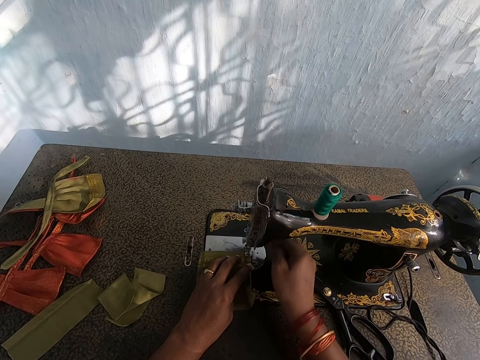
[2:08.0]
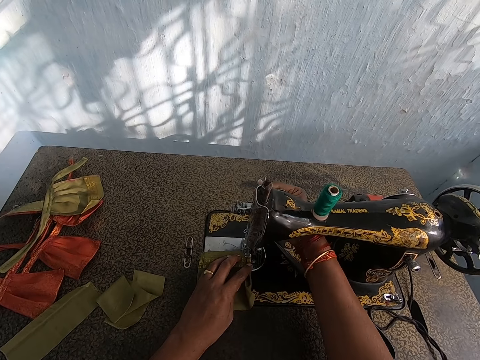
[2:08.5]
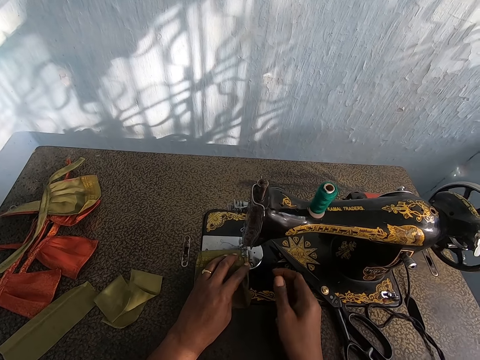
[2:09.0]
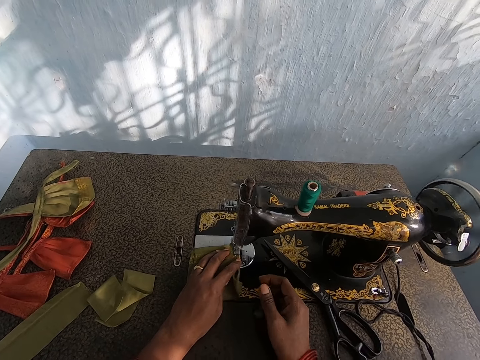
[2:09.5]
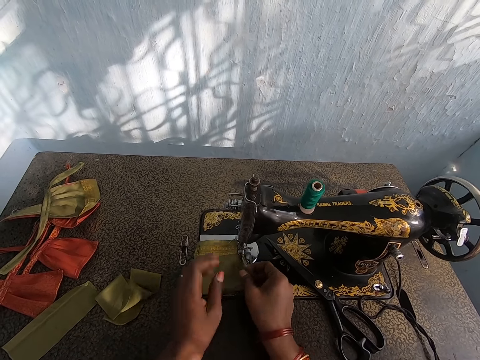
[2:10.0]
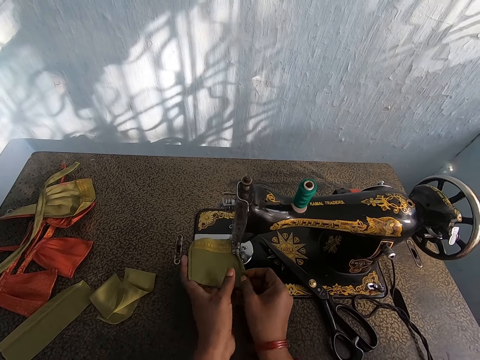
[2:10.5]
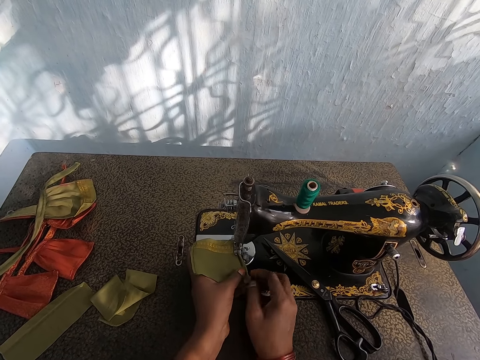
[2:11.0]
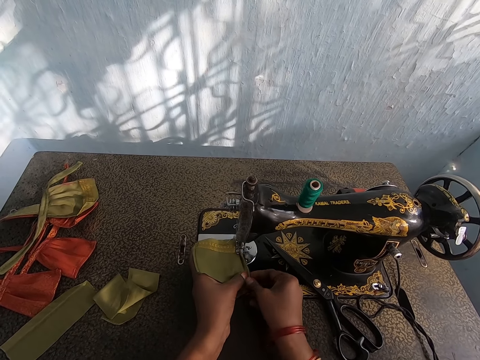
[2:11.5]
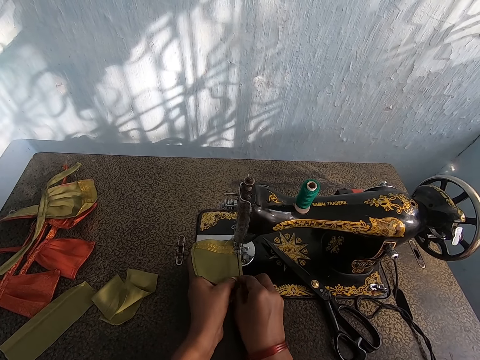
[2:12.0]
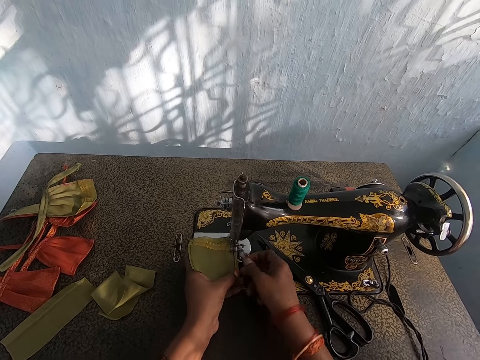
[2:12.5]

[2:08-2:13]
The camera wearer adjusts the sewing machine. They sew the piece of cloth on the sewing machine. They fold the piece of cloth.

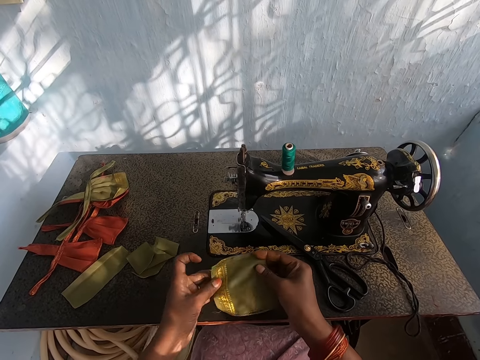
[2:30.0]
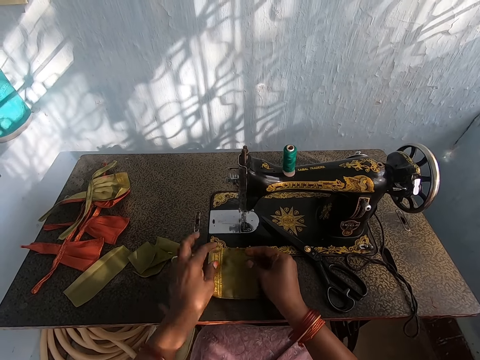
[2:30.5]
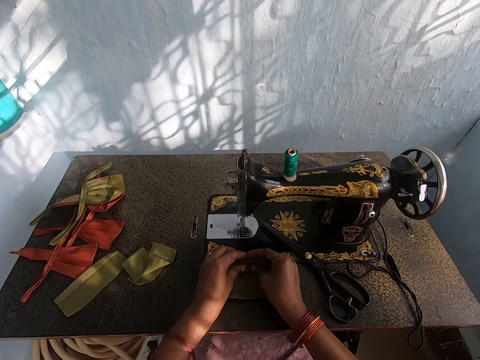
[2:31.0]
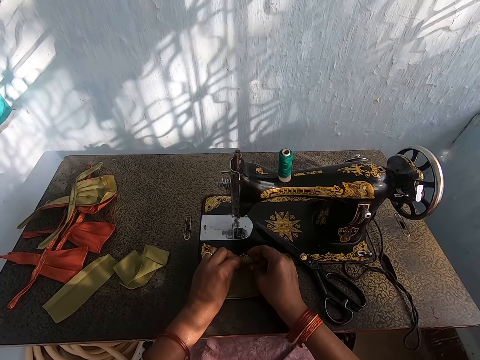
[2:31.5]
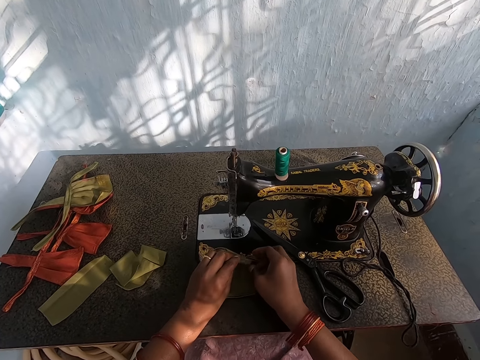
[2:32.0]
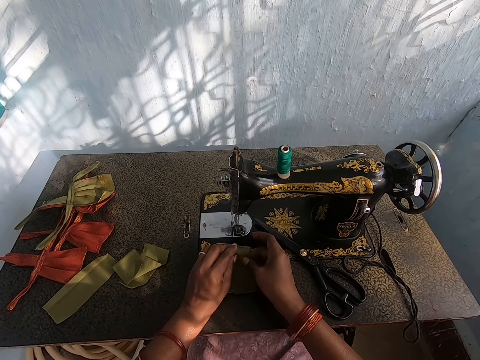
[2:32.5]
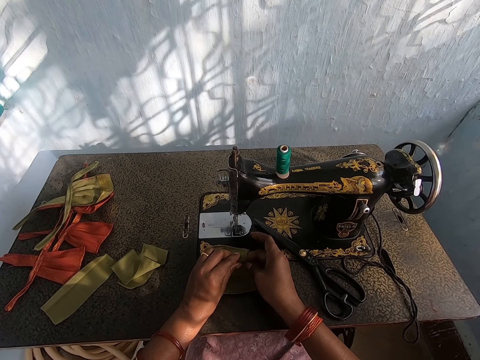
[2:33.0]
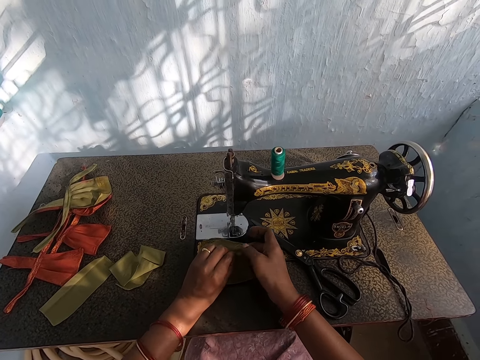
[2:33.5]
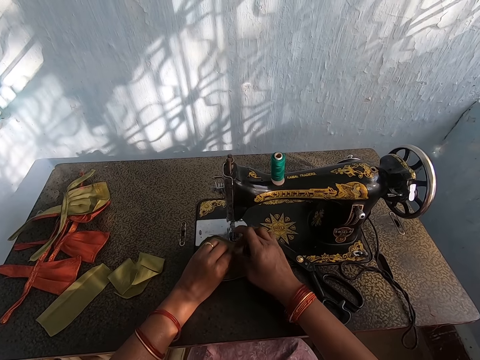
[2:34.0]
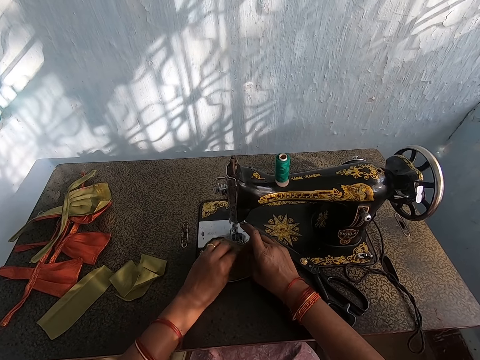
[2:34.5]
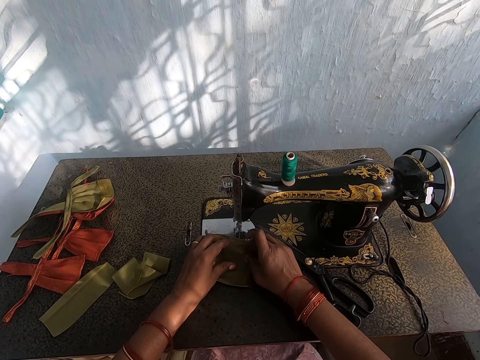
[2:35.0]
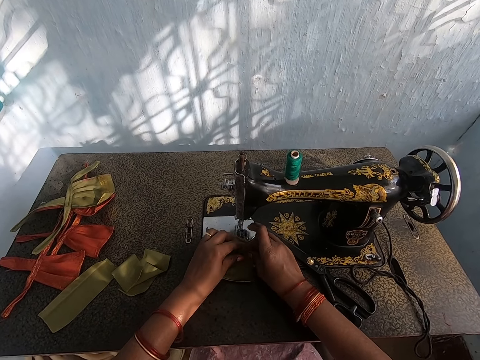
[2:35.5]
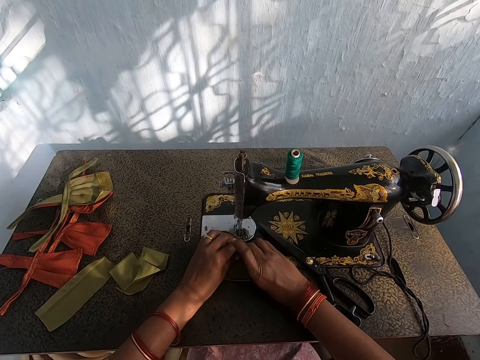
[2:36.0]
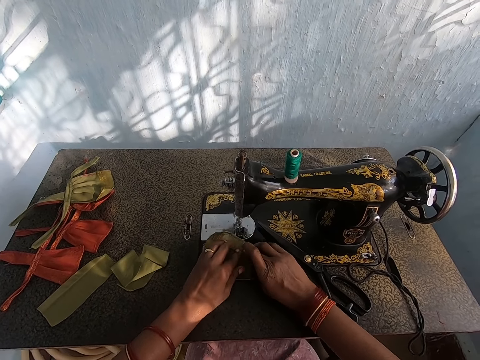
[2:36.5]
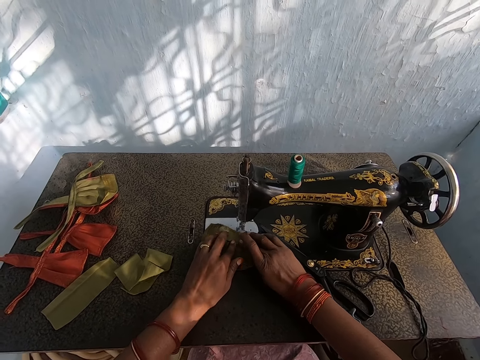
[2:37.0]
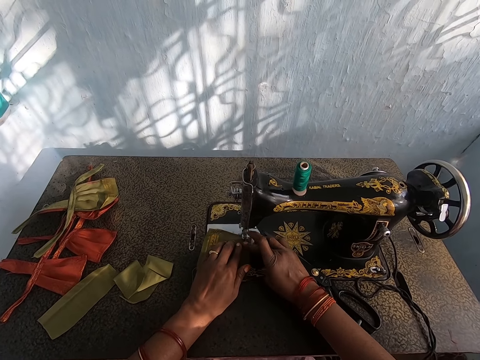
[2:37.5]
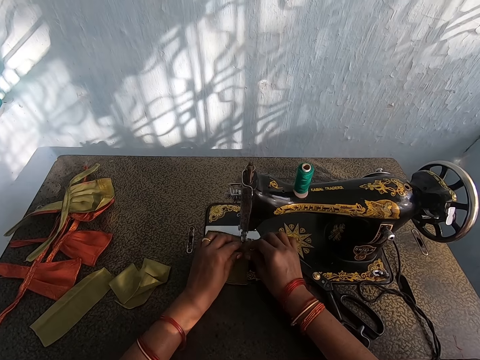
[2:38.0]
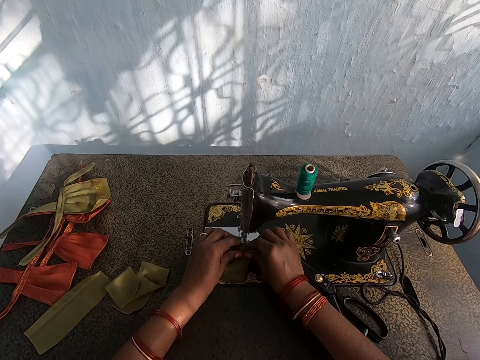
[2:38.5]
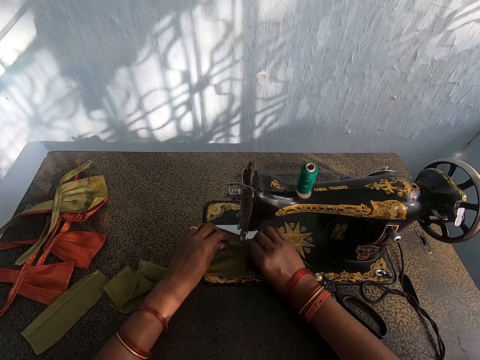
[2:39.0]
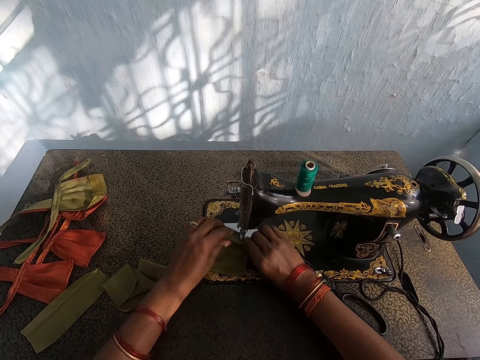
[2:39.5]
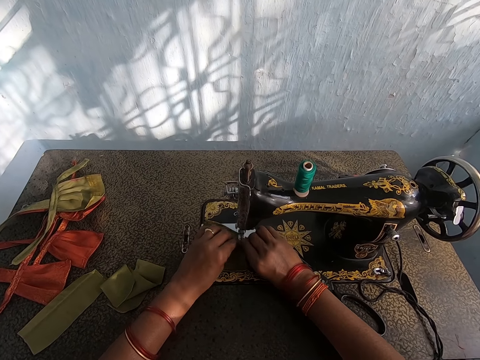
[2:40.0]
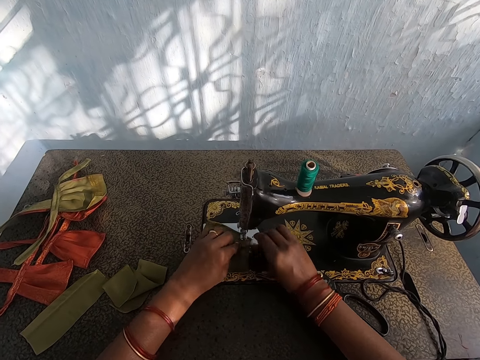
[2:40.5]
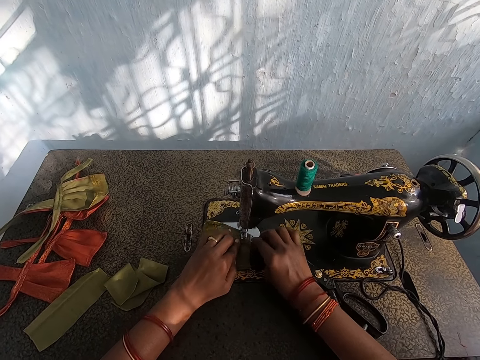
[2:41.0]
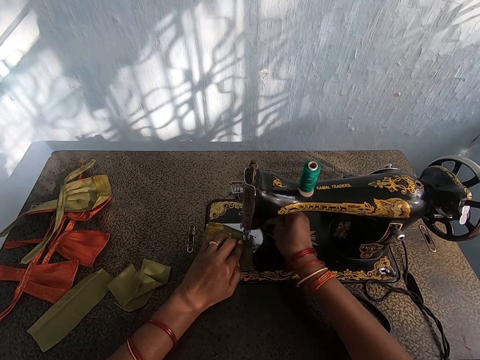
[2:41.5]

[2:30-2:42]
The camera wearer sets the piece of cloth on the sewing machine.

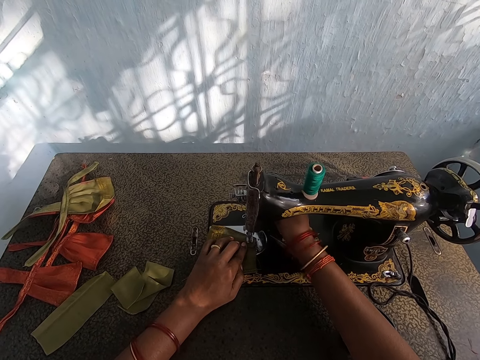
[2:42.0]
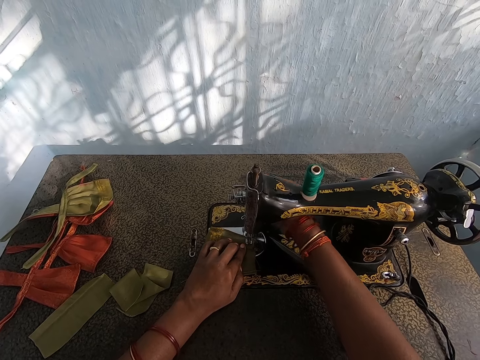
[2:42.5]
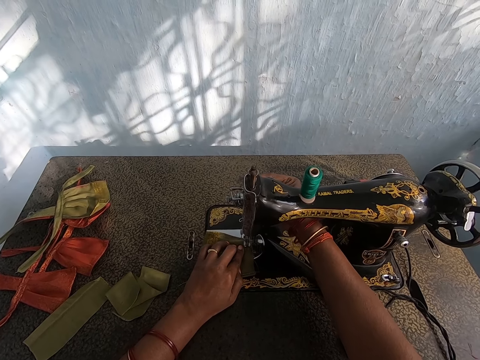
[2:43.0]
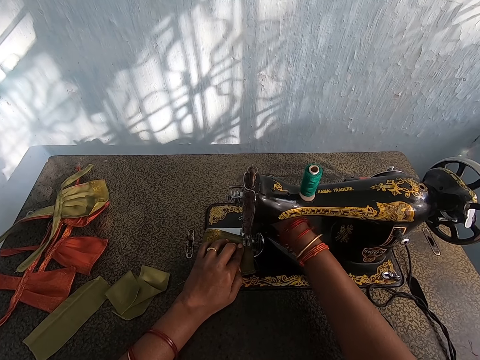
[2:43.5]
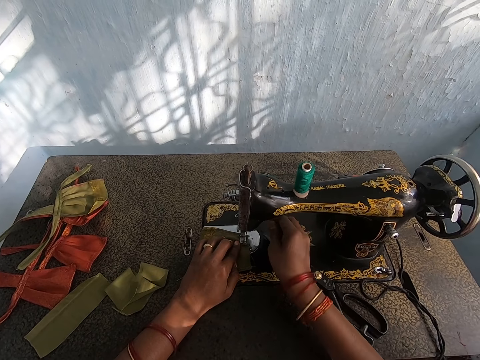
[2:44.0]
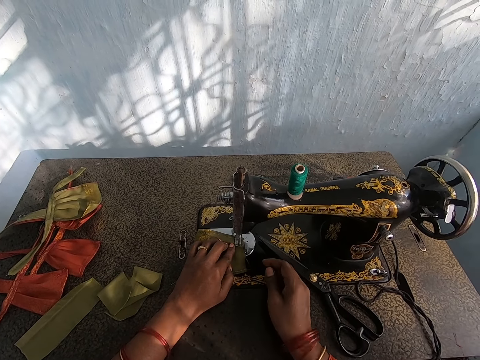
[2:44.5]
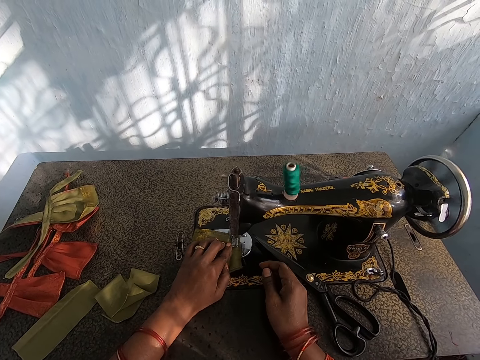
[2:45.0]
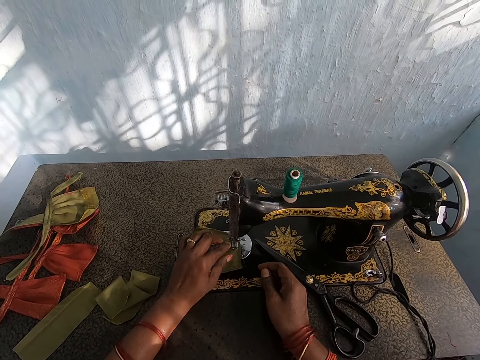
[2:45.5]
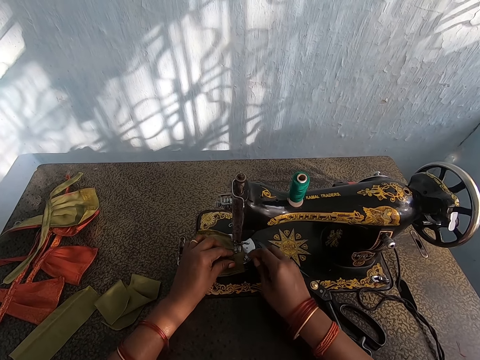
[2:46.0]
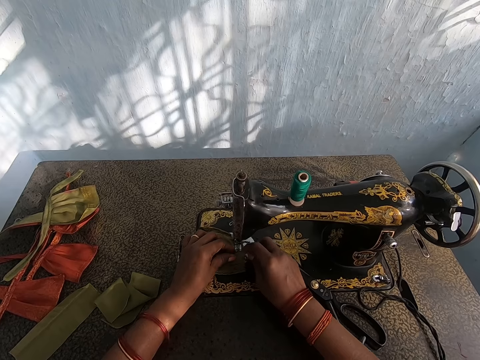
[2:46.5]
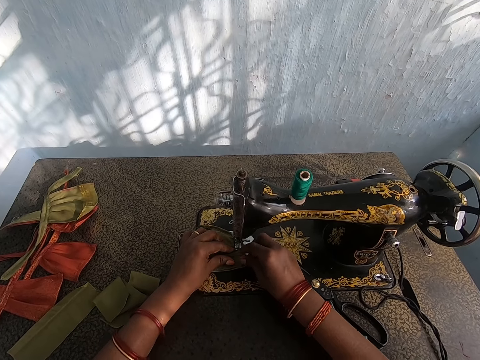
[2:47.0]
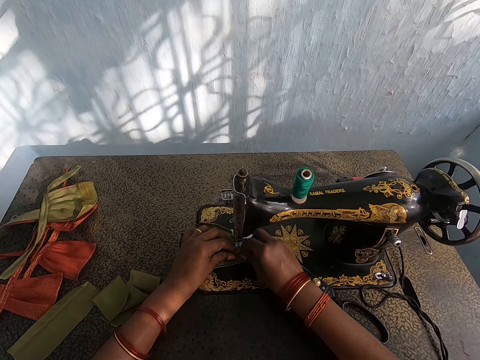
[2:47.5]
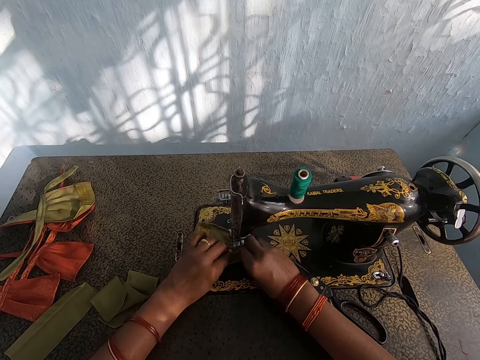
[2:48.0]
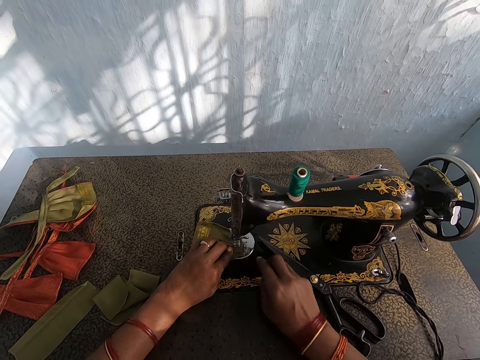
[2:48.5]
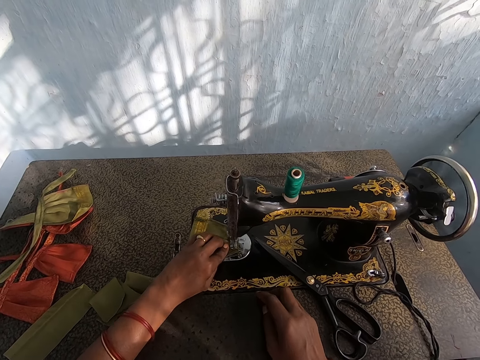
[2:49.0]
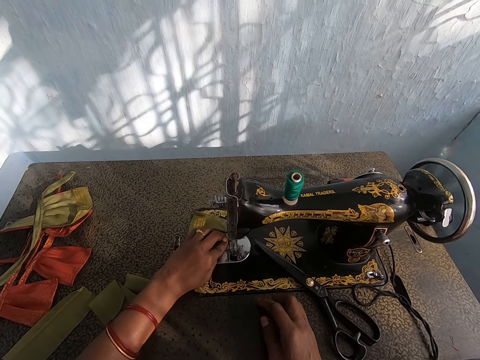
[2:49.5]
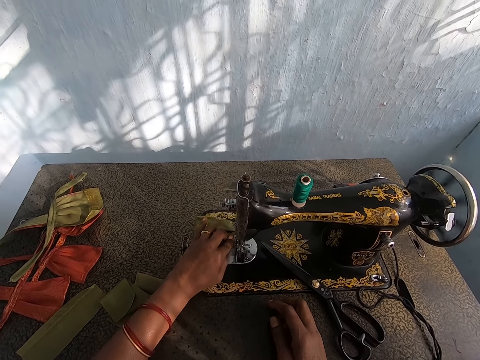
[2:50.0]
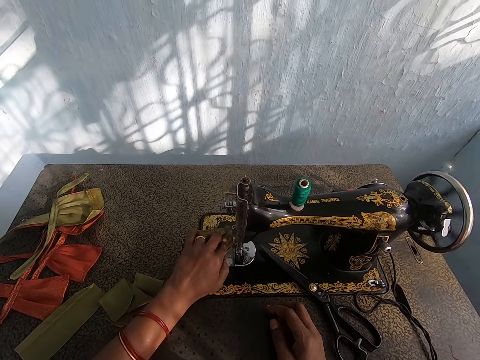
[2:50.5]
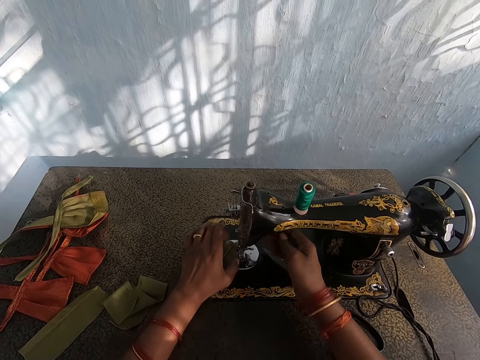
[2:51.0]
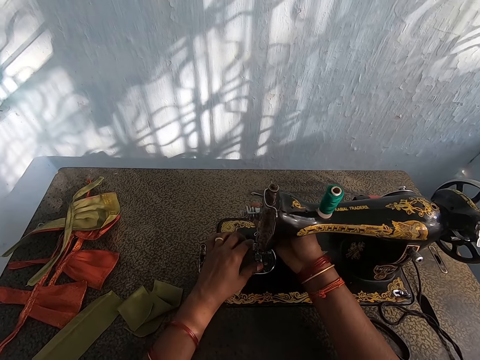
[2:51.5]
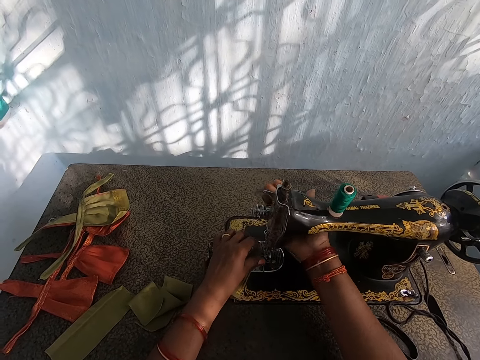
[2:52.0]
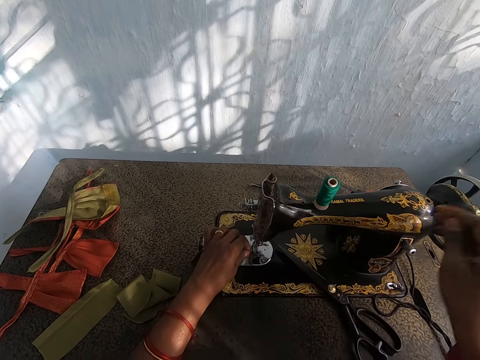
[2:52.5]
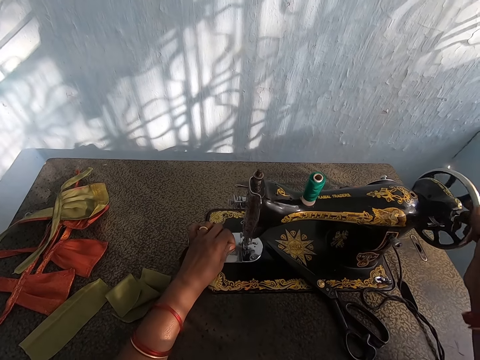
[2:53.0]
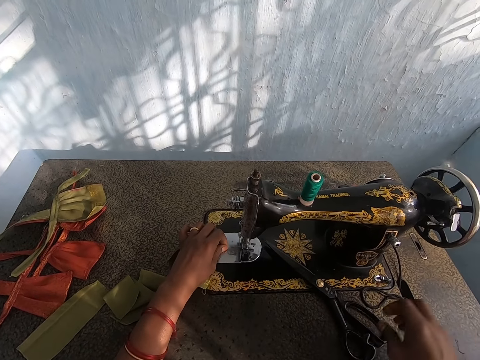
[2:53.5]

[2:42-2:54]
The camera wearer sews the piece of cloth on the sewing machine.
